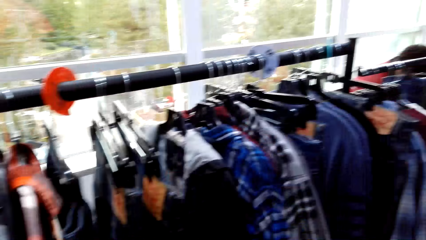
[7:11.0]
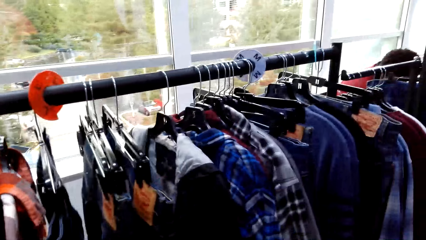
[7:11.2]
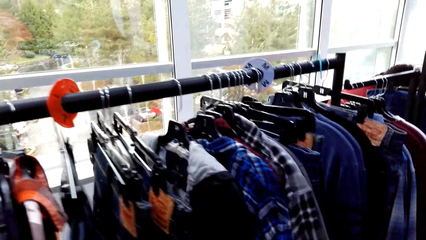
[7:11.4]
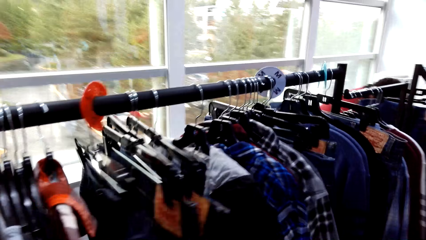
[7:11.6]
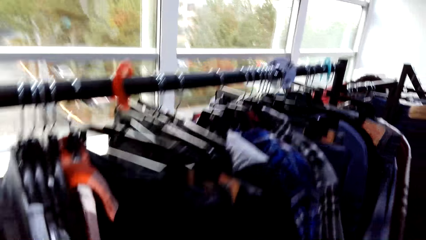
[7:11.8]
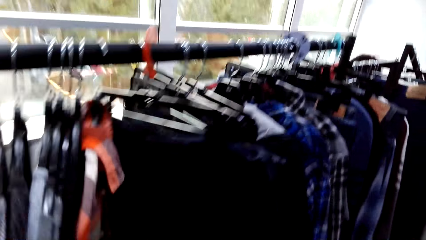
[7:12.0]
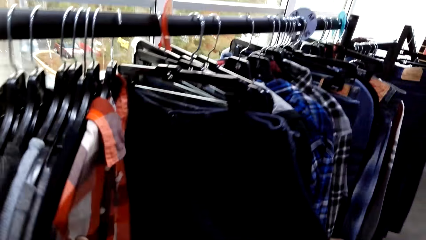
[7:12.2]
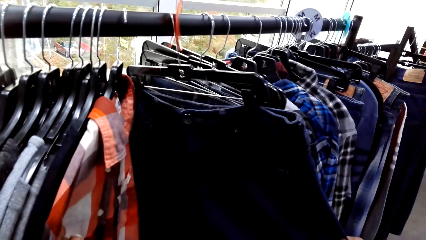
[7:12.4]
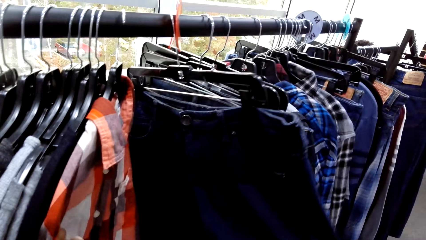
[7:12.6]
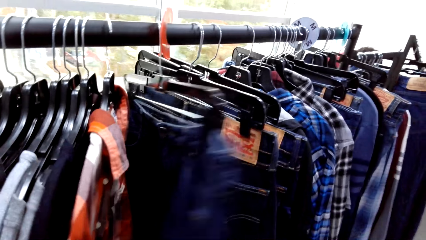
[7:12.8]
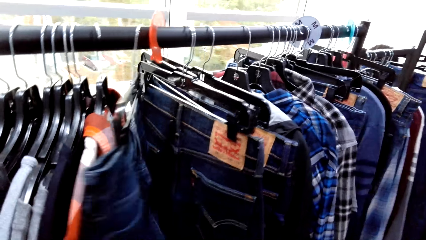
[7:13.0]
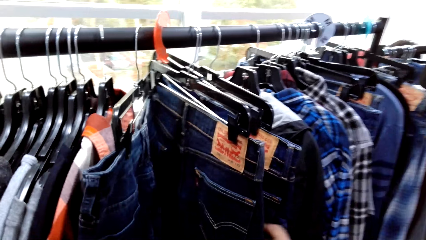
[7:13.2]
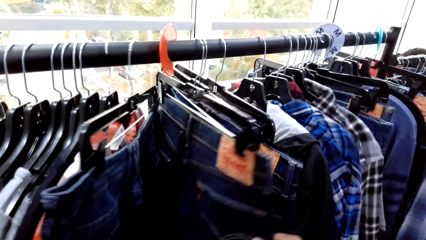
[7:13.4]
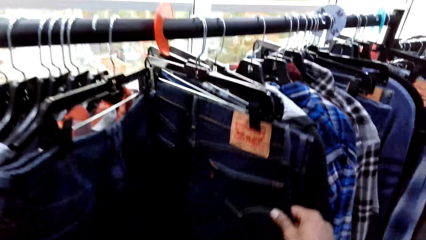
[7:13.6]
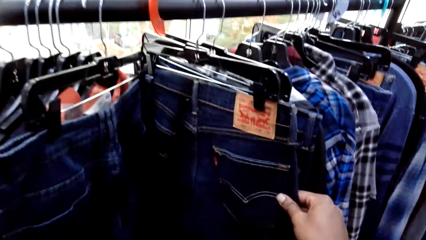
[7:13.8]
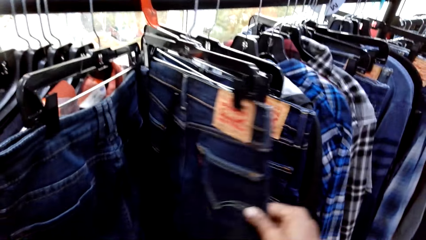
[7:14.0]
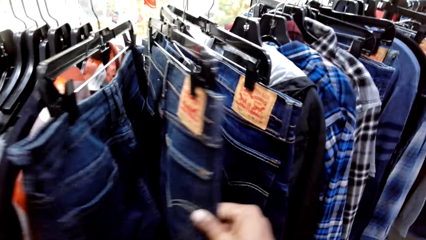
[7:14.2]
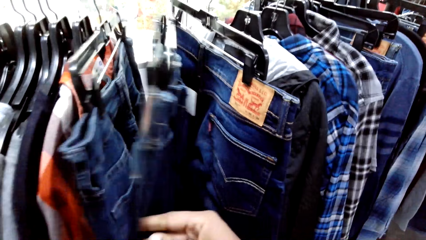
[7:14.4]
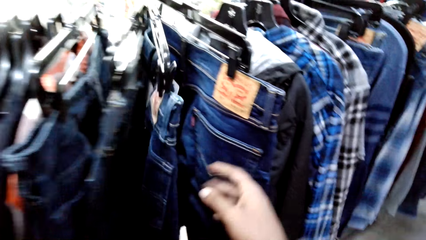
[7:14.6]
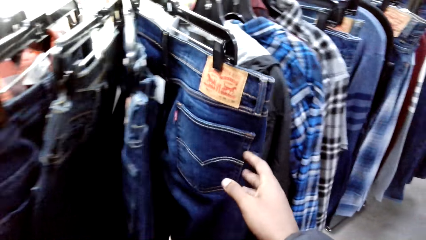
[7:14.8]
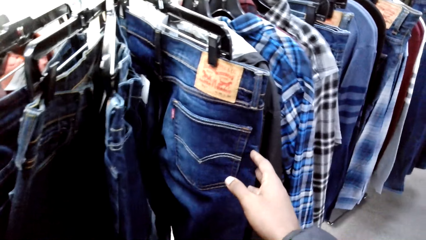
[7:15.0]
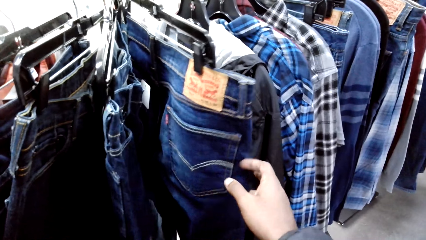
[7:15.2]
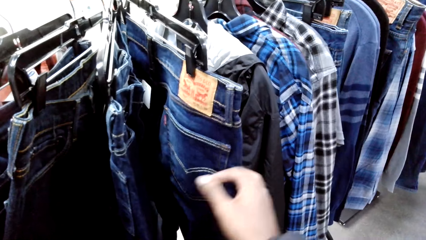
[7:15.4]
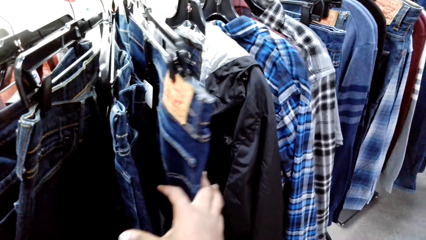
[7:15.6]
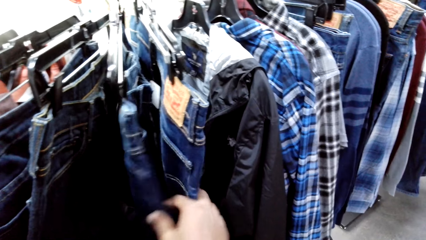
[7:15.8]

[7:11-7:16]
The camera wearer looks at the jeans on the hanger stand.

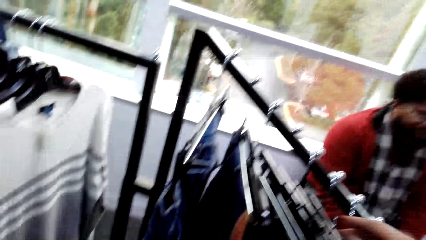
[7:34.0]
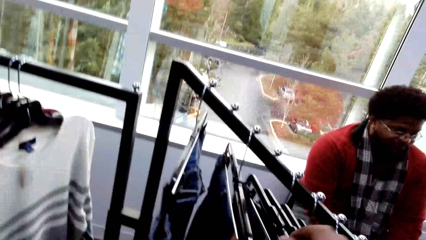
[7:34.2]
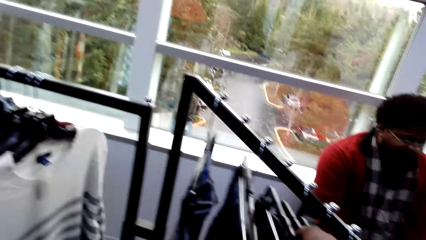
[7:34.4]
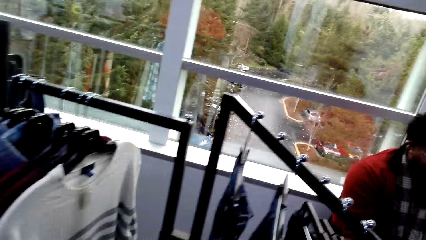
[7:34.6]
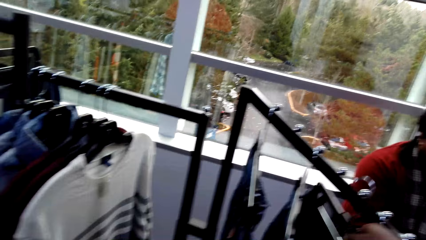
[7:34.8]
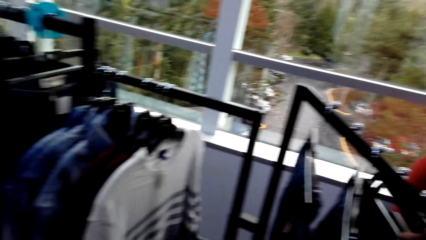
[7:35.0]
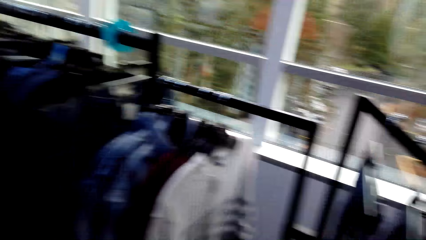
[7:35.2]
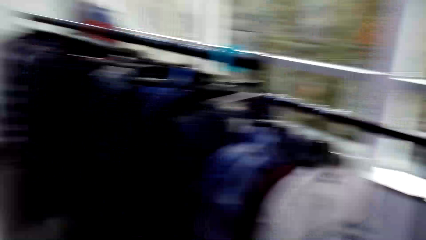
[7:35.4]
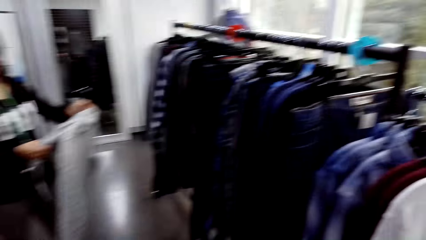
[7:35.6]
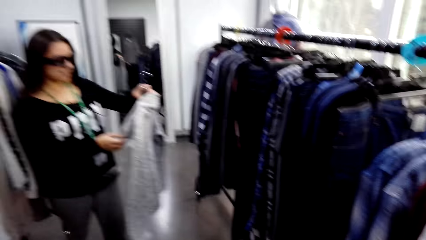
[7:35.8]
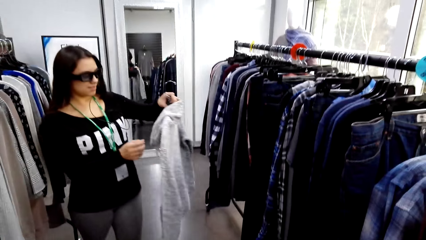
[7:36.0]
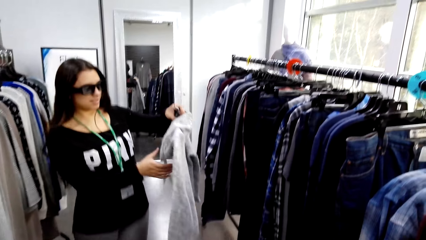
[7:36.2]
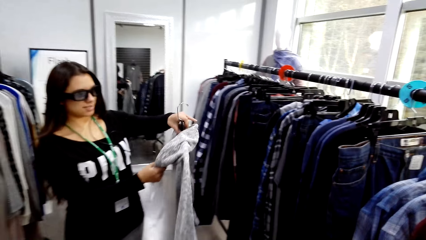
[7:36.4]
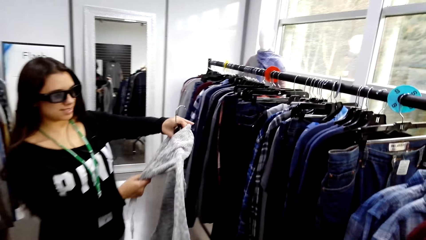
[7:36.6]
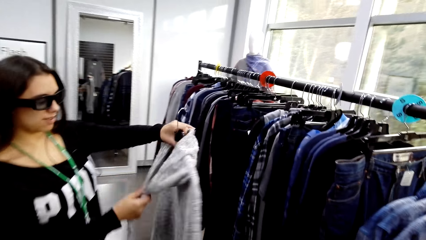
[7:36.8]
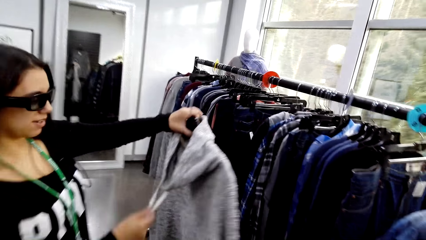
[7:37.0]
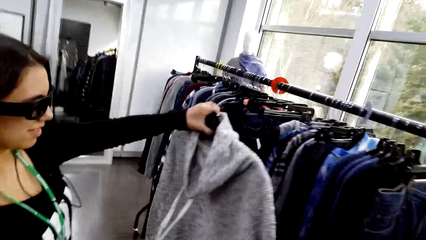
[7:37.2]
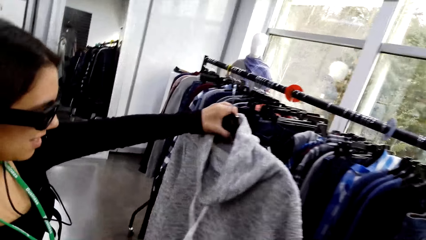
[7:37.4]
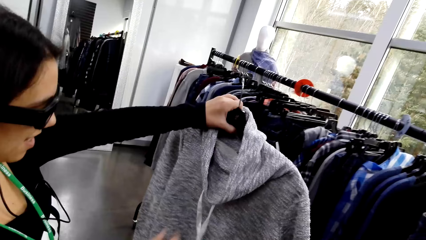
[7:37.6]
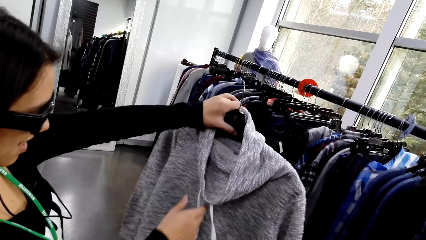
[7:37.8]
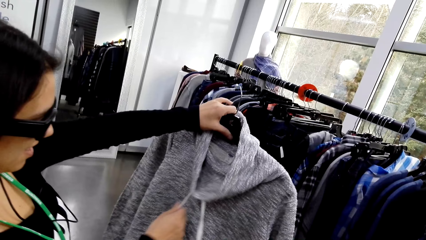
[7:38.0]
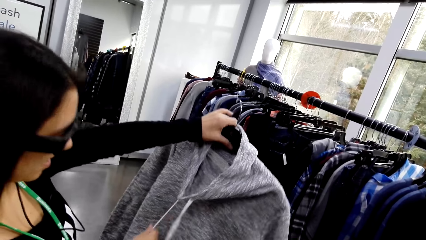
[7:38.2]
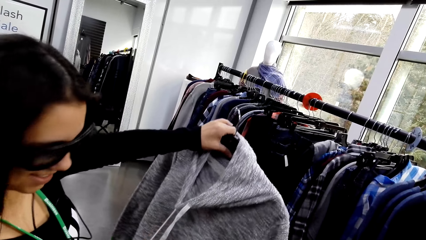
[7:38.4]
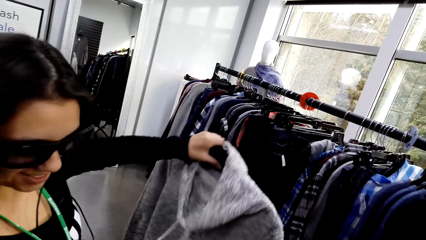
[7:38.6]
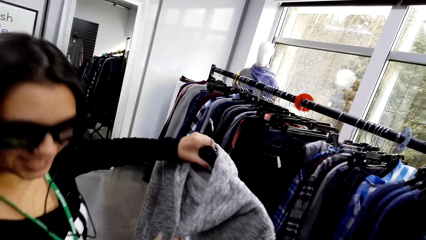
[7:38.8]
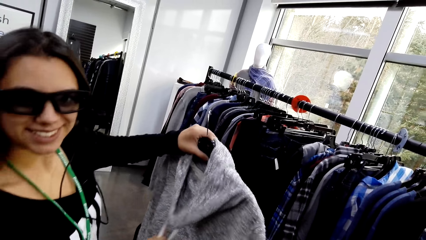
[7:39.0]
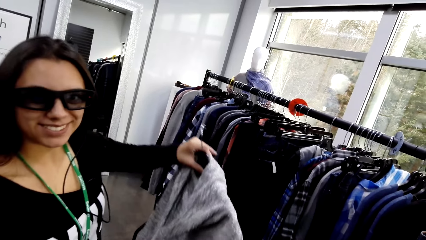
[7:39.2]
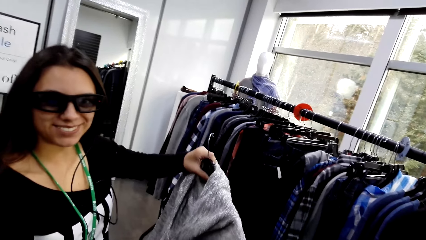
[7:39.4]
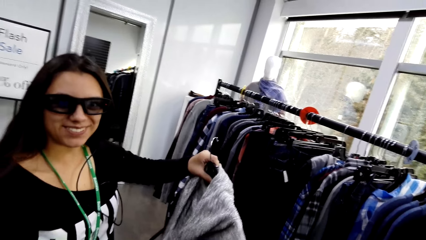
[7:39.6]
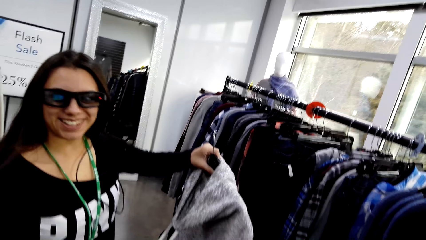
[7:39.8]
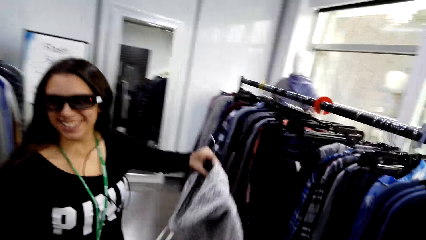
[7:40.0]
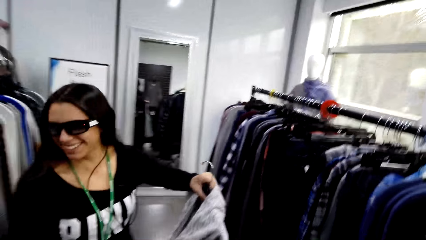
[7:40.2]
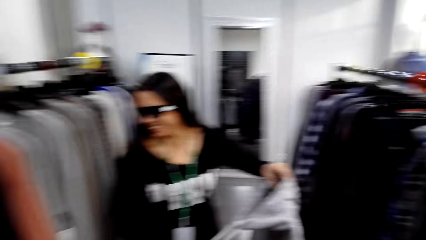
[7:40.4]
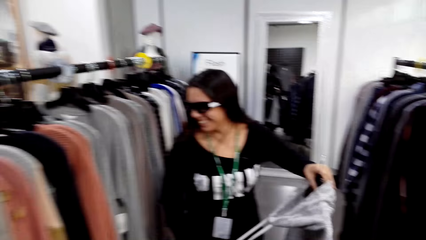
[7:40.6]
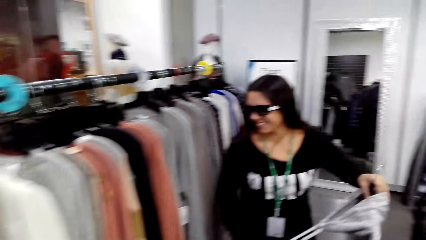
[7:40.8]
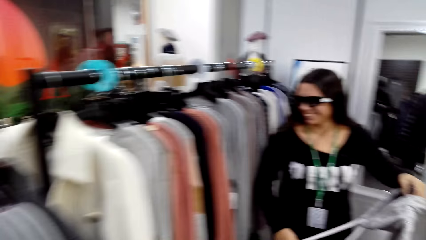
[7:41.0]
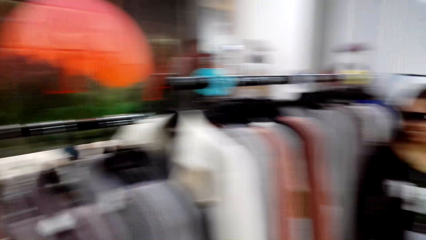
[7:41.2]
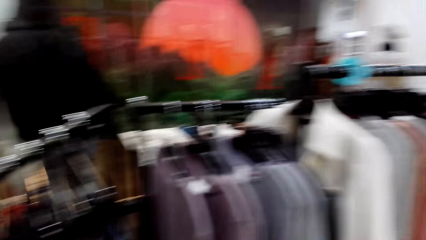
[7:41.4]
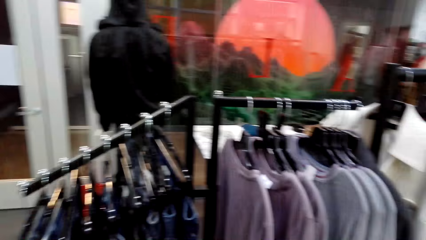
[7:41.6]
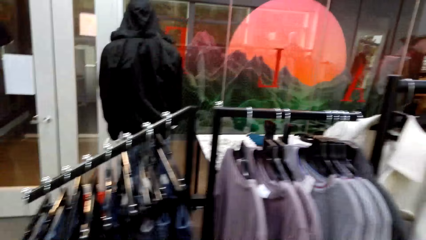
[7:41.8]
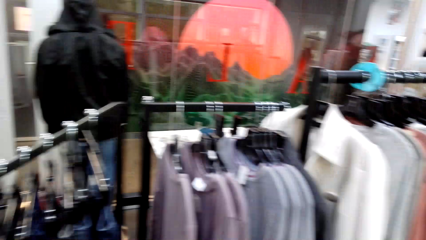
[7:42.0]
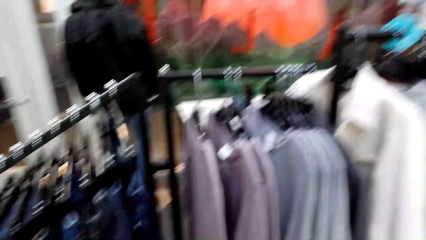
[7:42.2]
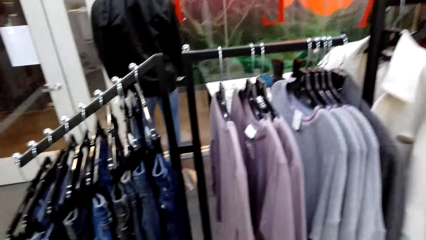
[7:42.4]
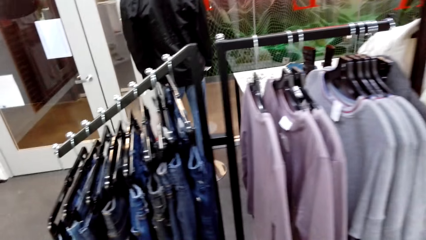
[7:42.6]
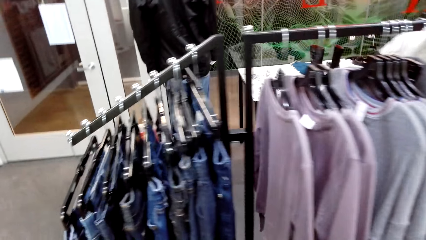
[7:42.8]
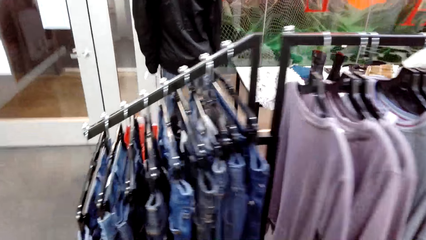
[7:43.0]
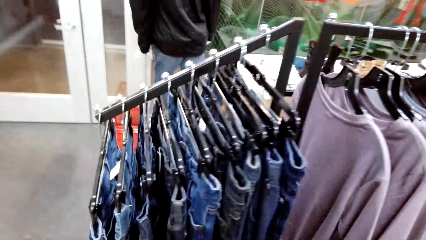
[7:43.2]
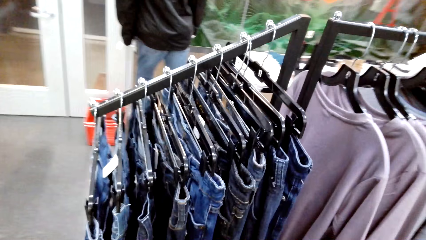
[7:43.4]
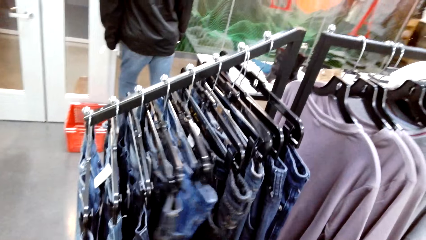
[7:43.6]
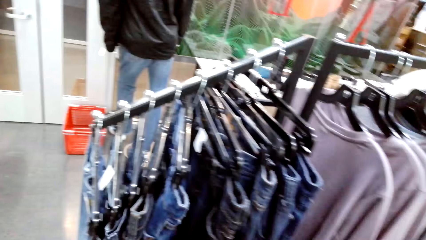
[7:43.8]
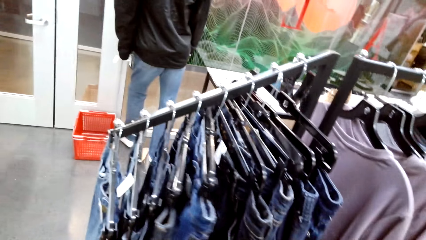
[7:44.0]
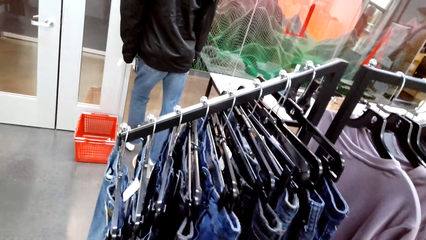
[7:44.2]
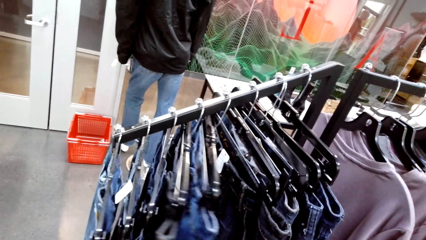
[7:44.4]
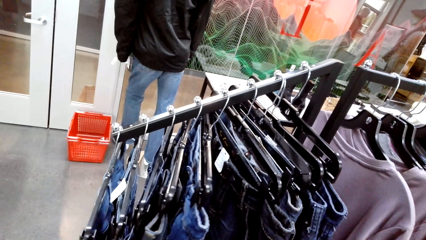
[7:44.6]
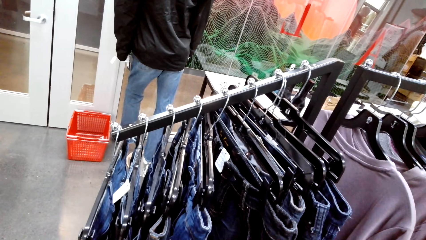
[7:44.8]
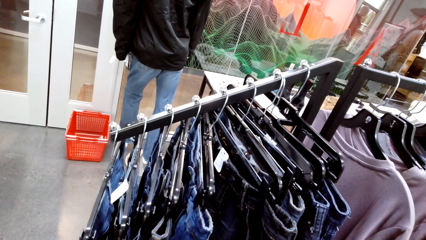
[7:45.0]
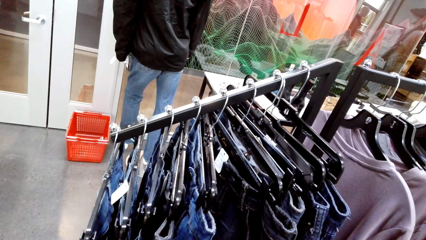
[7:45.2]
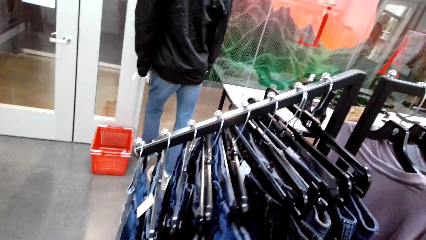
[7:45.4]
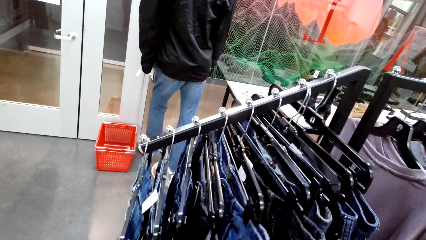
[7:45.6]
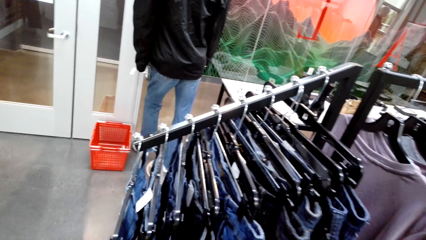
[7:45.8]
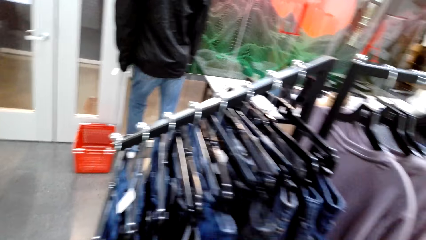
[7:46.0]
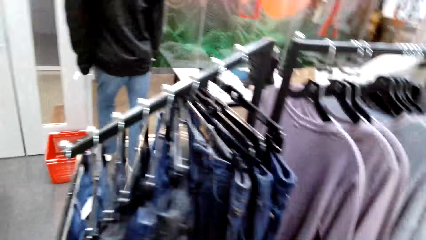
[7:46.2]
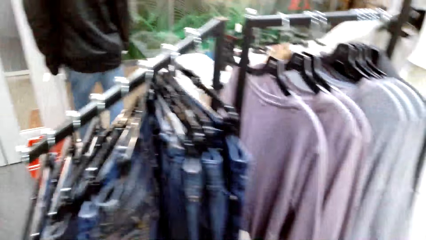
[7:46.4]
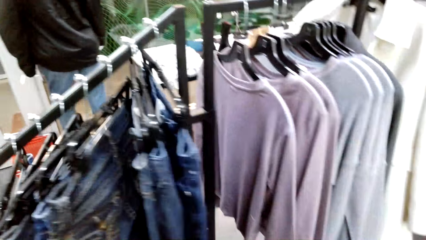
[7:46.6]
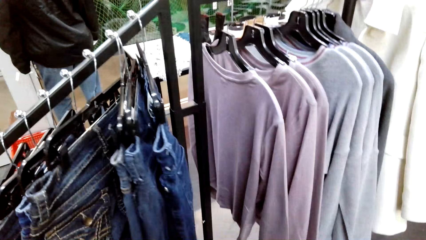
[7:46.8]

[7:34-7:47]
A lady talks to the camera wearer. The lady shows the camera wearer the jumper. The lady converses with the camera wearer. The camera wearer turns around. They touch the jeans on the hanger stand.
